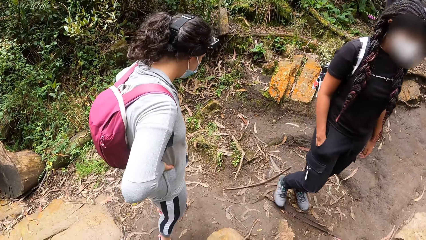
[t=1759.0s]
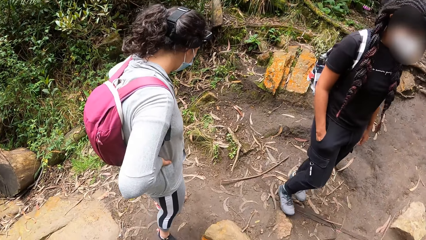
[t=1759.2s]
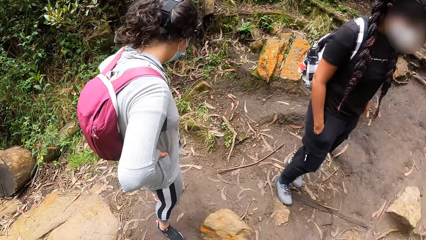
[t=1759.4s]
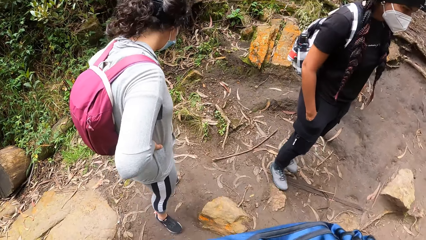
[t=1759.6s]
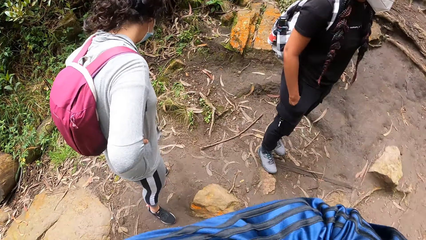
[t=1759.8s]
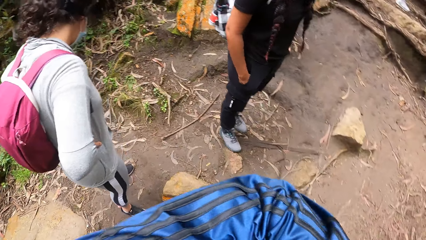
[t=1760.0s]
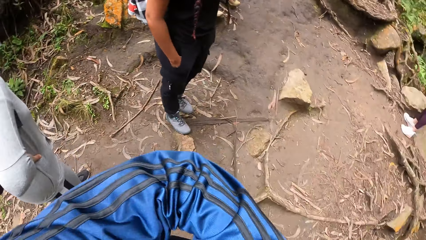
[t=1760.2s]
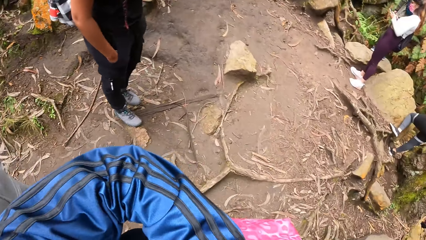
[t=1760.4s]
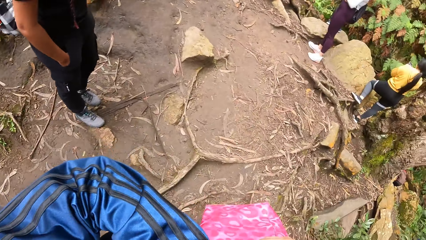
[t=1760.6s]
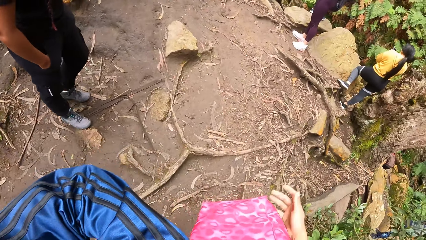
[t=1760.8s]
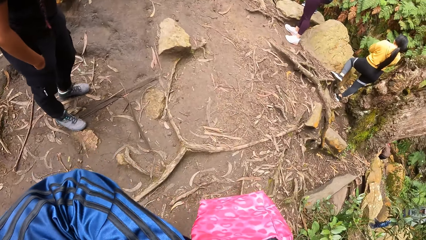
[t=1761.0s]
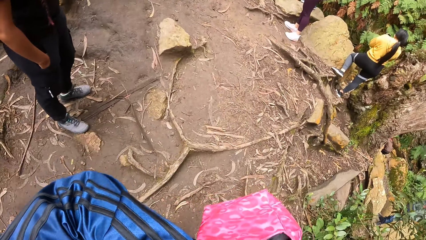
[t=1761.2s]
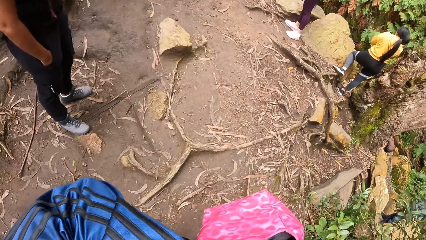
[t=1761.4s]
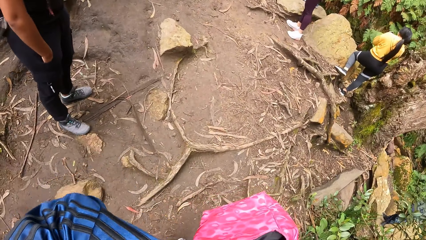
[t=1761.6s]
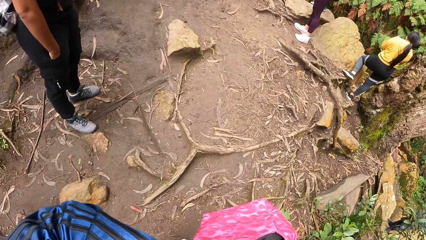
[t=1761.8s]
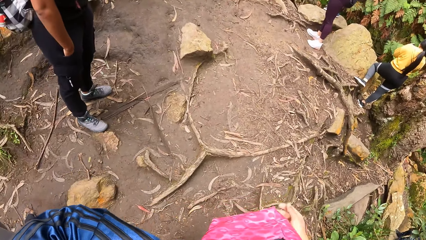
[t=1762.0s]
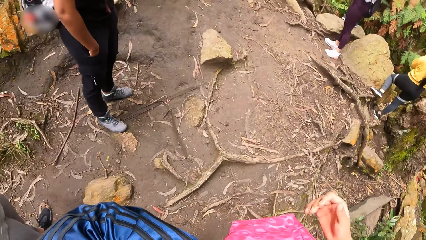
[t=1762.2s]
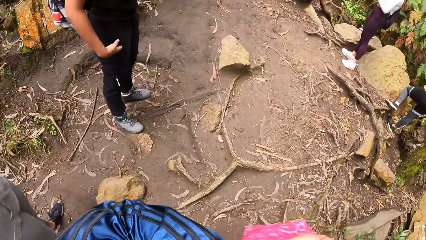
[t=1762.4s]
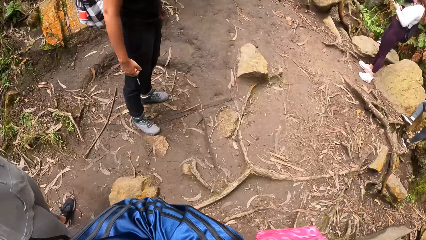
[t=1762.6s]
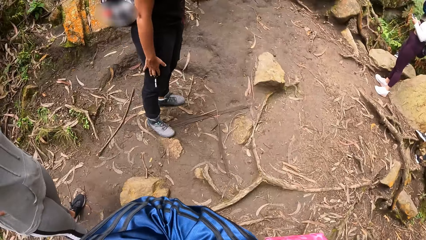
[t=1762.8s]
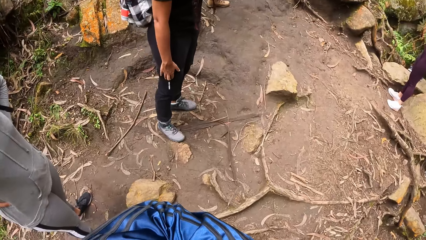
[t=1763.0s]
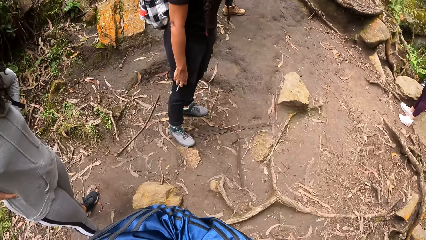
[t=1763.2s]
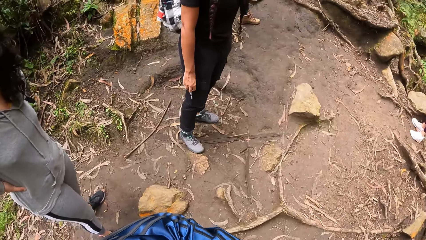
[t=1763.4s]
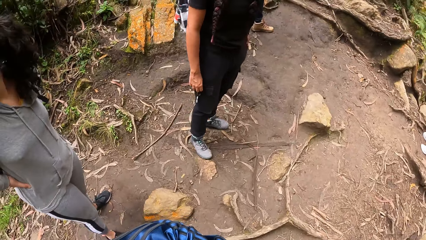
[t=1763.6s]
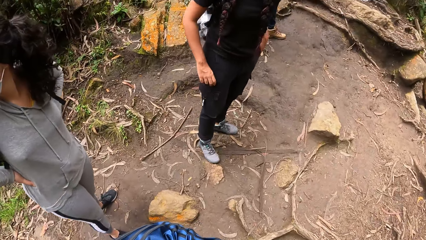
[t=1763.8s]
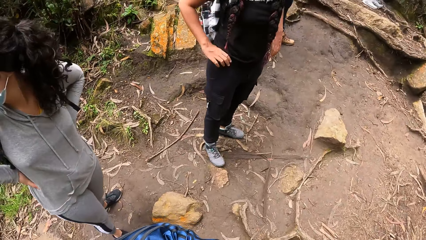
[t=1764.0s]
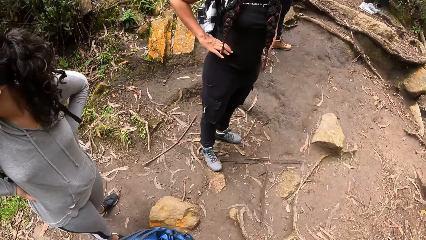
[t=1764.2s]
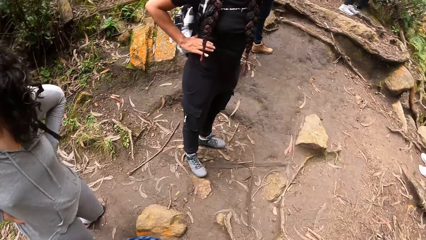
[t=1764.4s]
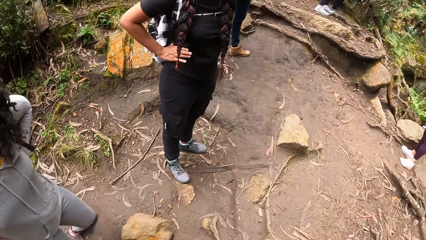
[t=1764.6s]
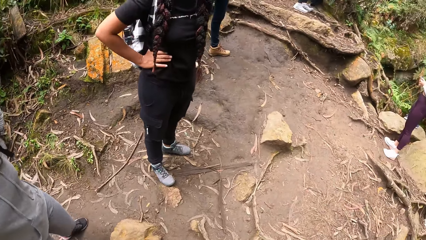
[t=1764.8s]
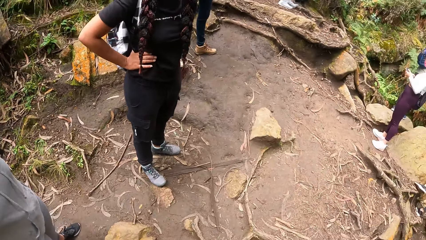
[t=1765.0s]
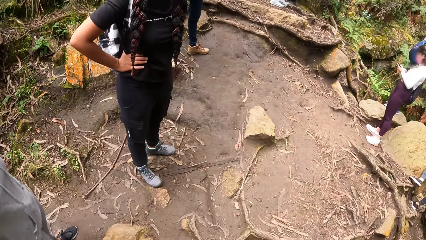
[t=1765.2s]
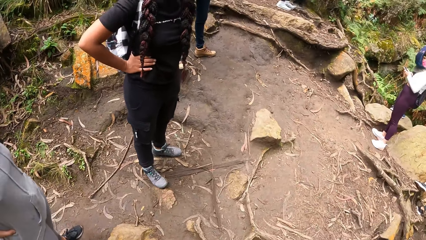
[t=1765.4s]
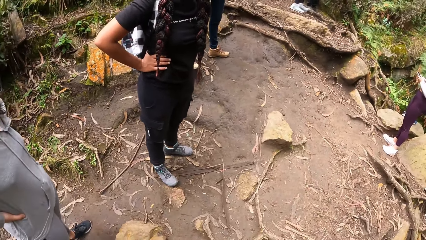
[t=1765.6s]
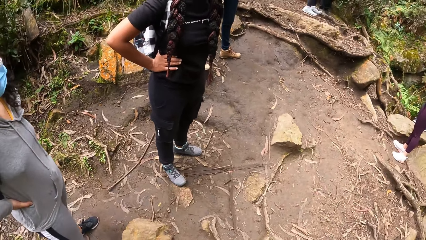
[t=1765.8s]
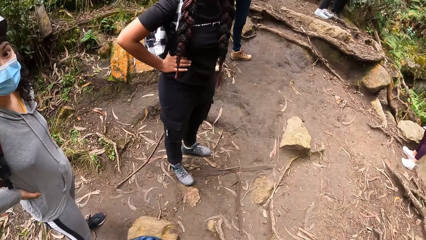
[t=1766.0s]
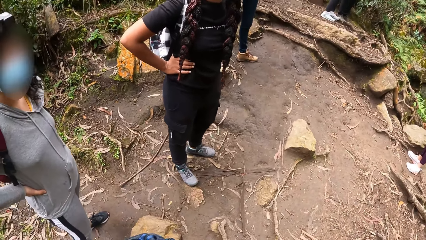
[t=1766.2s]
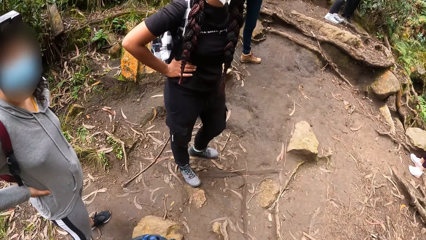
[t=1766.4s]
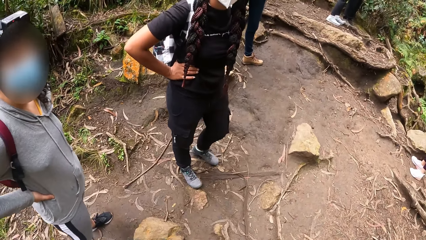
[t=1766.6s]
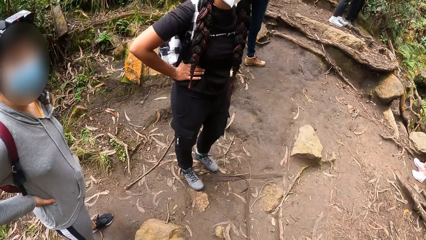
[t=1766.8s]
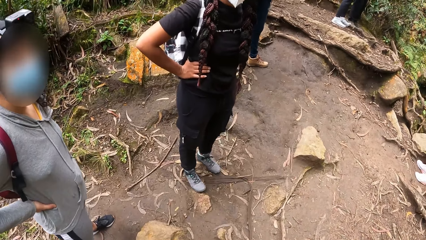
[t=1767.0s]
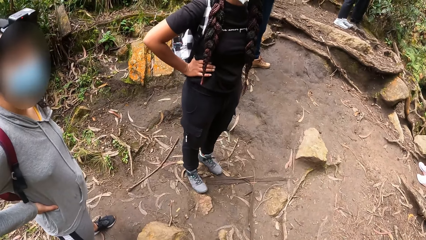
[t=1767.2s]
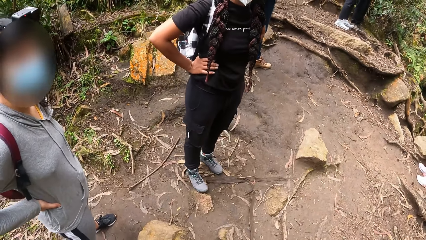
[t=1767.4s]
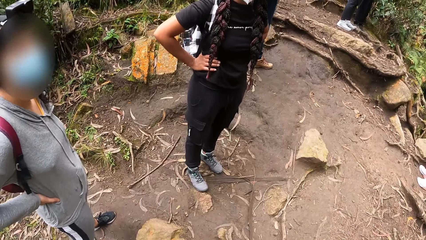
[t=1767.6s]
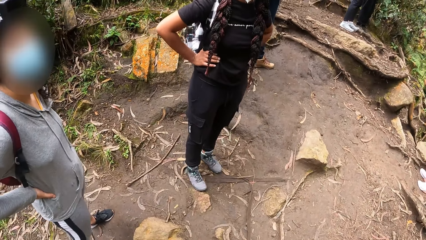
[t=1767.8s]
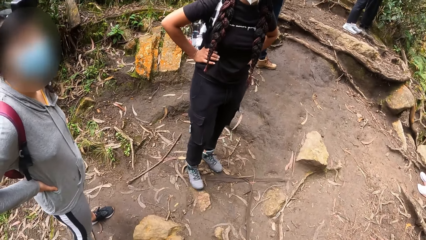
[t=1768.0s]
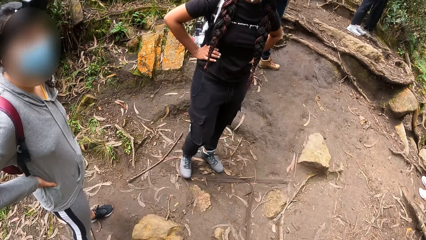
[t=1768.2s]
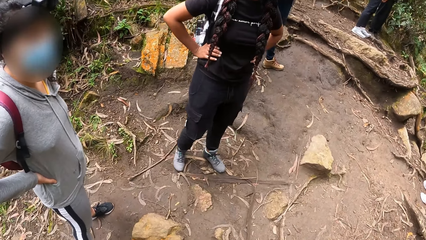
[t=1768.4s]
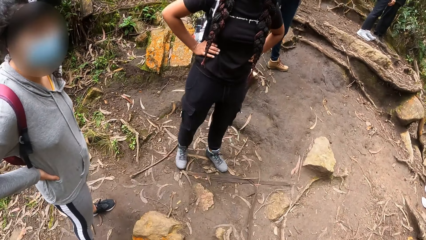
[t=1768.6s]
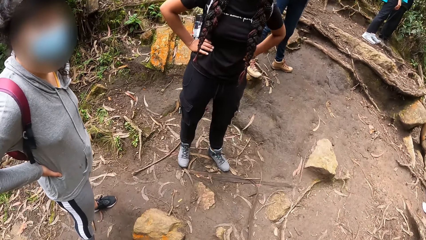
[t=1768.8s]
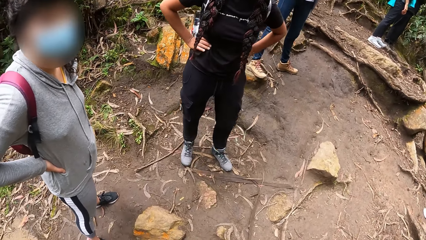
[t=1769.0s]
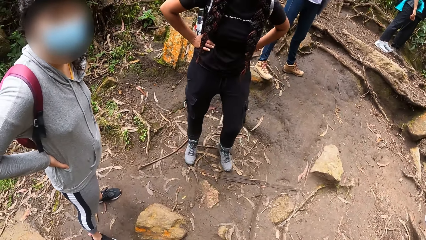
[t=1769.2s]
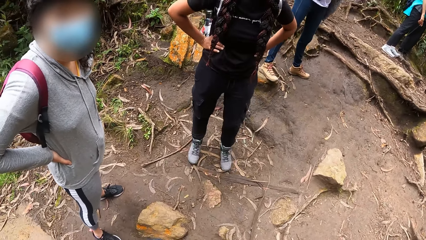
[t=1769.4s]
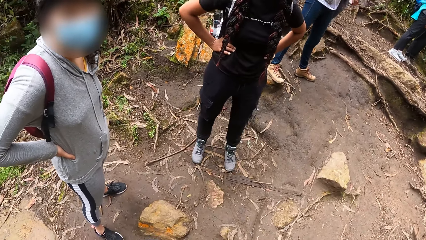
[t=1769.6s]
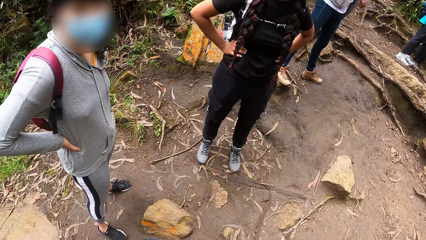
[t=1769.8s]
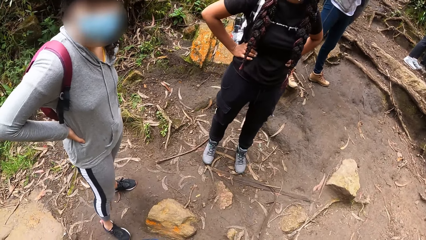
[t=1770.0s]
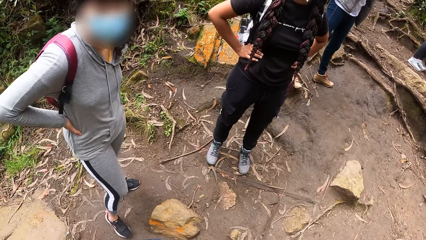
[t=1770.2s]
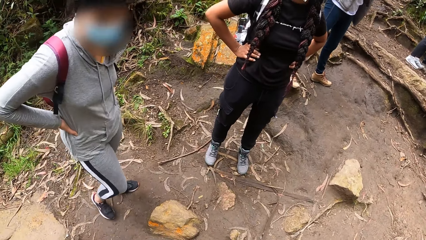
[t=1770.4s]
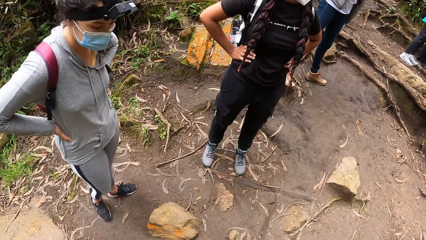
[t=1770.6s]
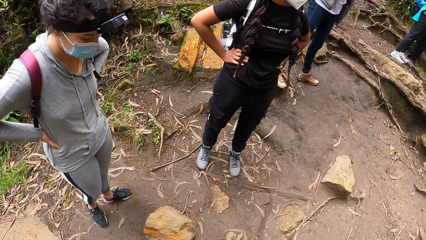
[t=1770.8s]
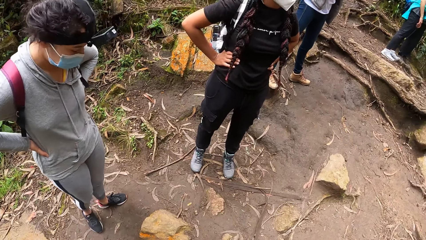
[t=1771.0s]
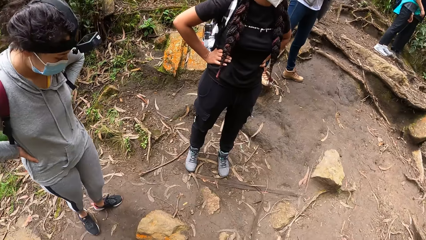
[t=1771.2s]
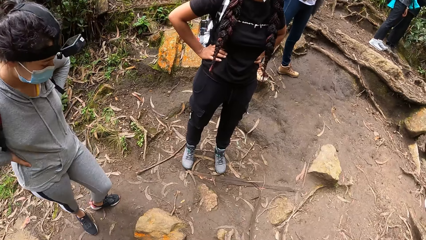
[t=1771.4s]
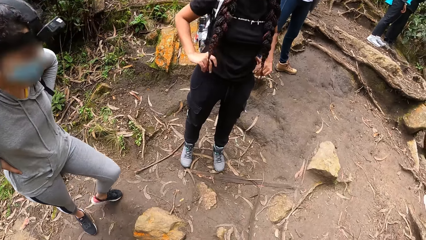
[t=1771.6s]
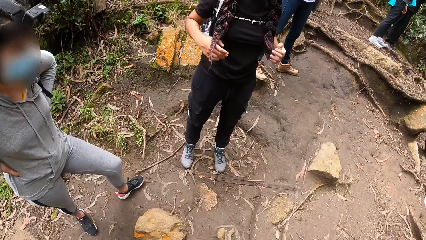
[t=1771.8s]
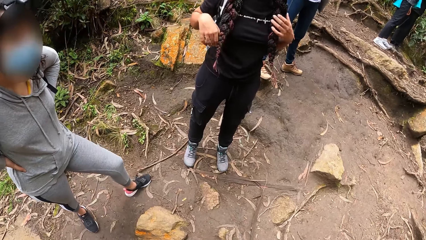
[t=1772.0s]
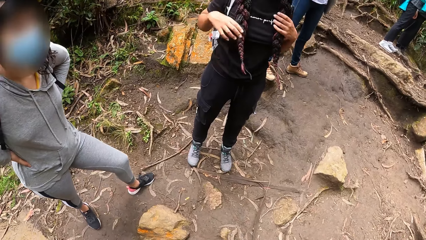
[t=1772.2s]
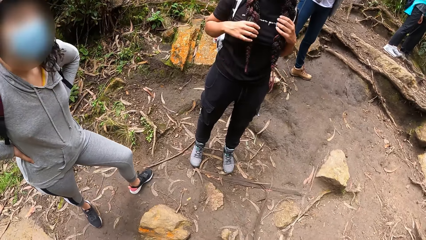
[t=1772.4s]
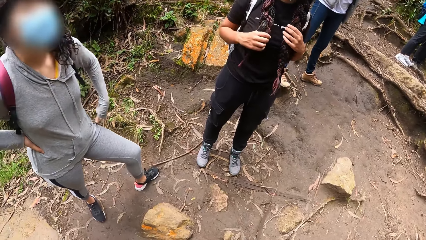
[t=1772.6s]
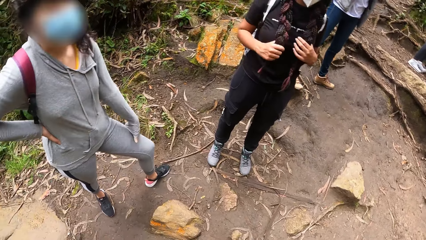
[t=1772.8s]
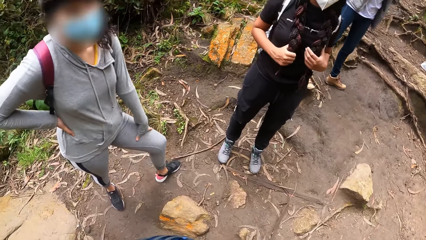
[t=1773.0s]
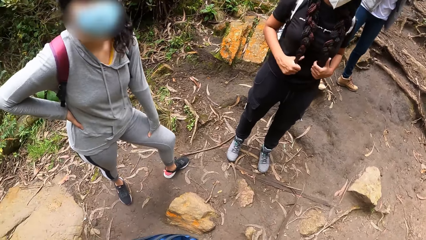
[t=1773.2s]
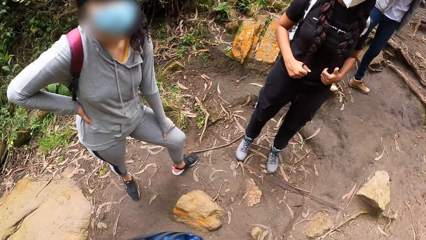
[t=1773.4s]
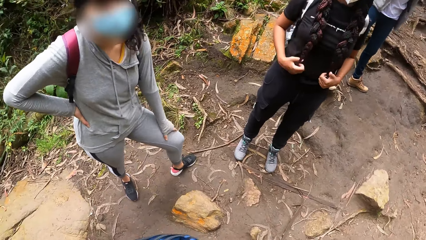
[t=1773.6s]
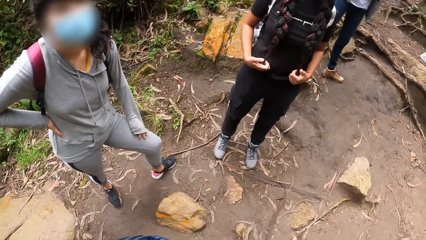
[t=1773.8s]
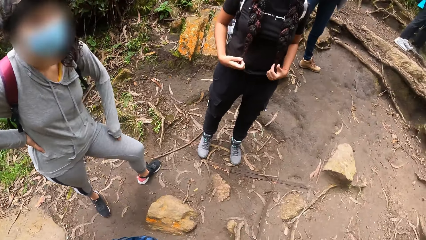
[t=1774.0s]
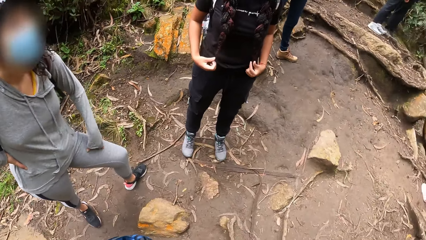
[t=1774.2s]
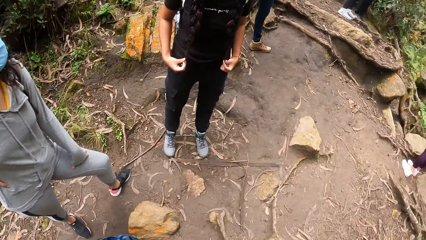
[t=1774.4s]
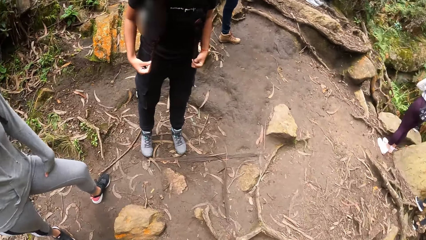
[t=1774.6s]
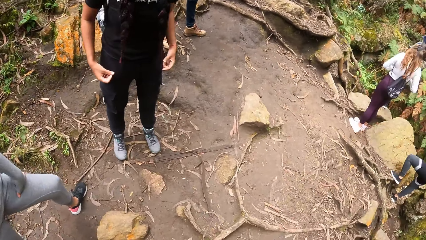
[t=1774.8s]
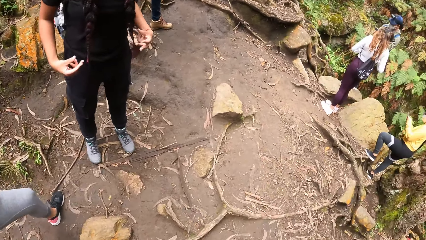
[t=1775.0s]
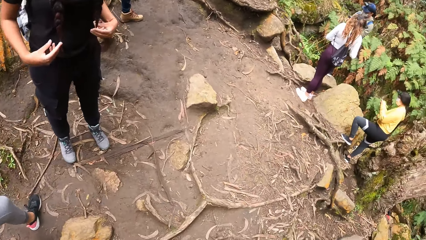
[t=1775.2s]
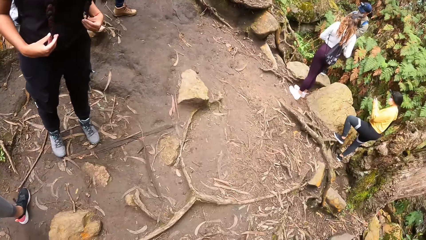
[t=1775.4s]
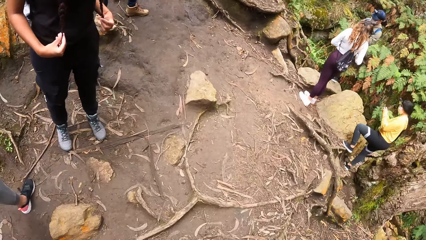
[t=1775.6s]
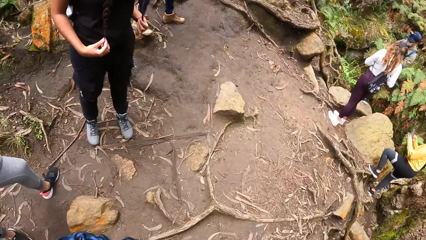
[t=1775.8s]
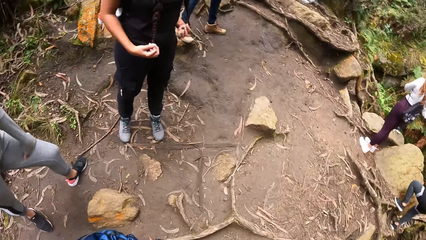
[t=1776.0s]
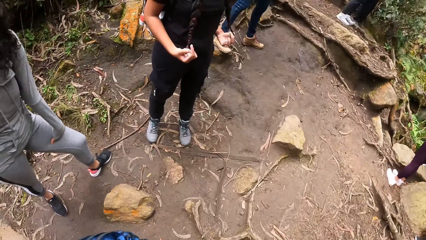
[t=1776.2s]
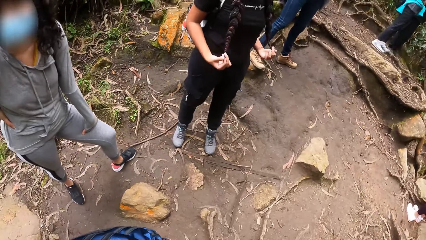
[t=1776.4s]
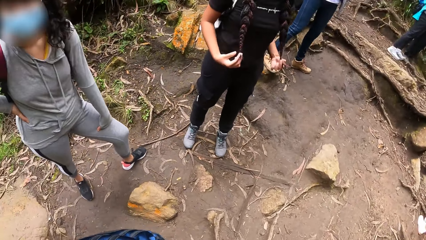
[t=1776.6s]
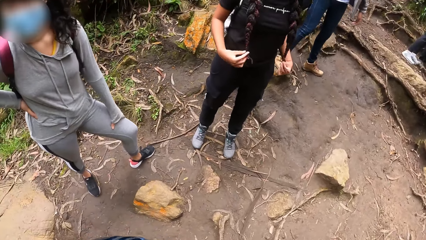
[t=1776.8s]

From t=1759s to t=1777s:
The camera wearer does something. They move a hand. A woman moves a leg. The camera wearer interacts with the woman and another woman.
